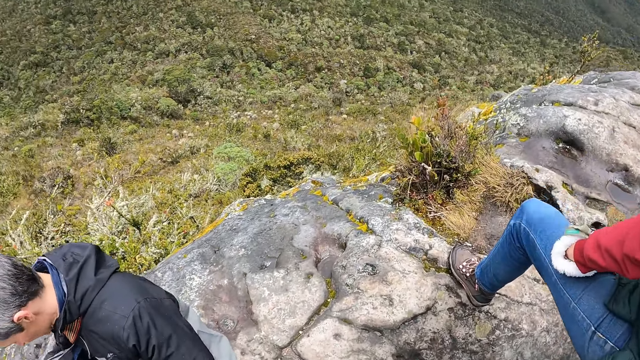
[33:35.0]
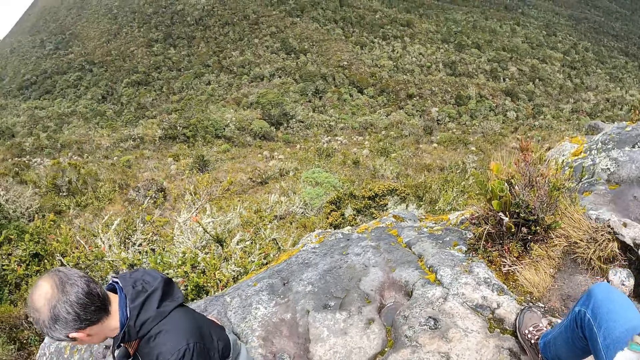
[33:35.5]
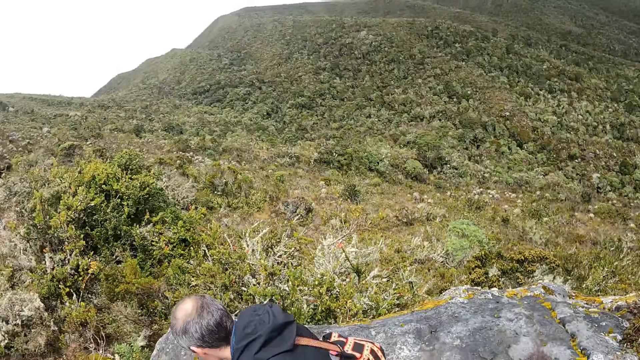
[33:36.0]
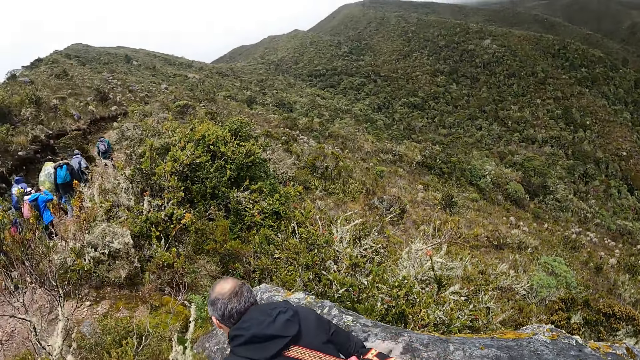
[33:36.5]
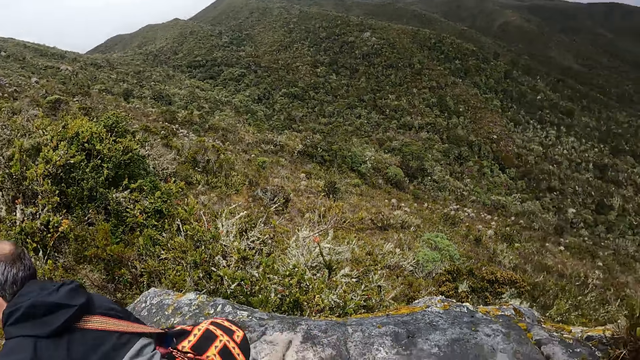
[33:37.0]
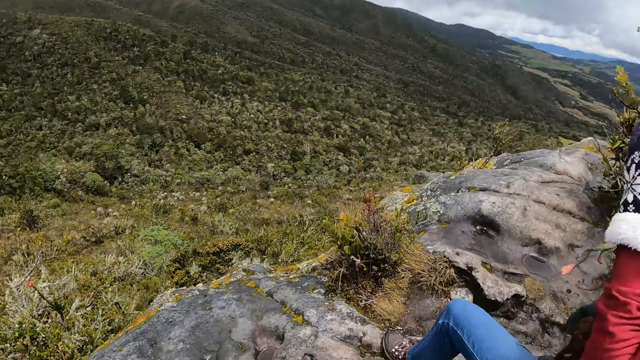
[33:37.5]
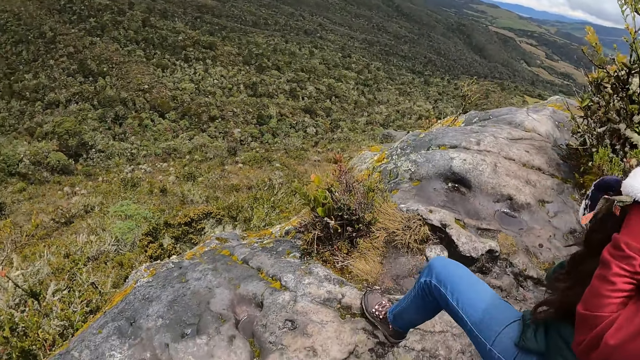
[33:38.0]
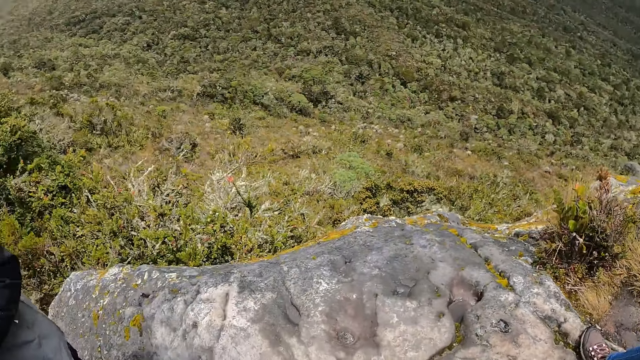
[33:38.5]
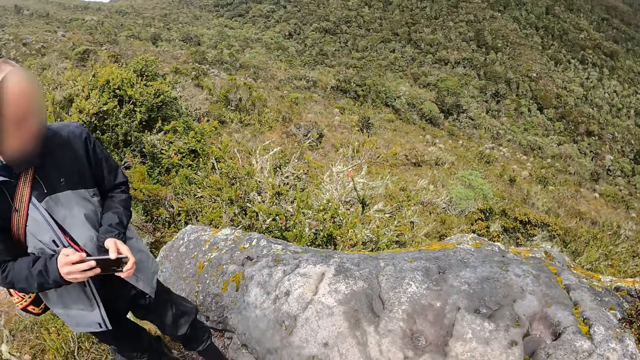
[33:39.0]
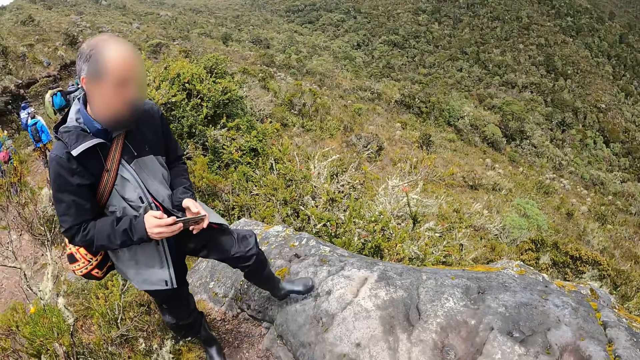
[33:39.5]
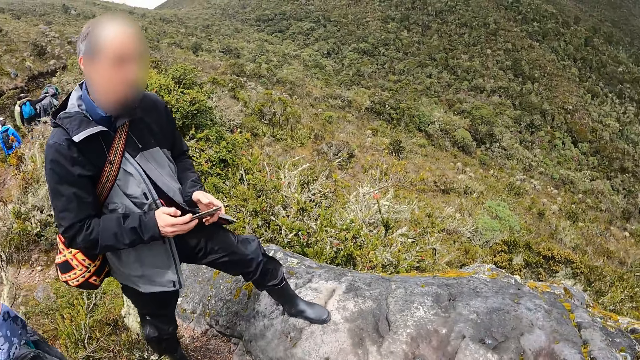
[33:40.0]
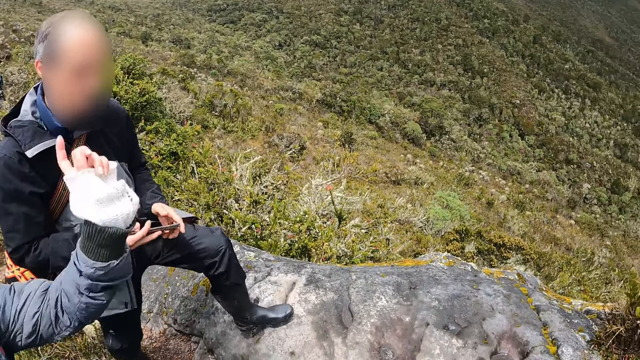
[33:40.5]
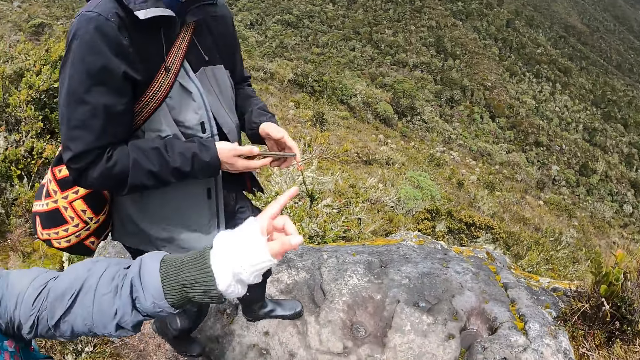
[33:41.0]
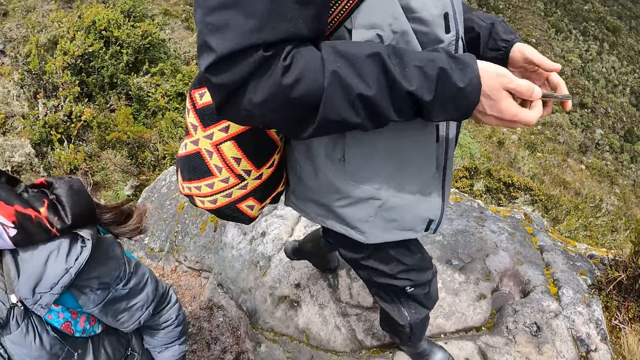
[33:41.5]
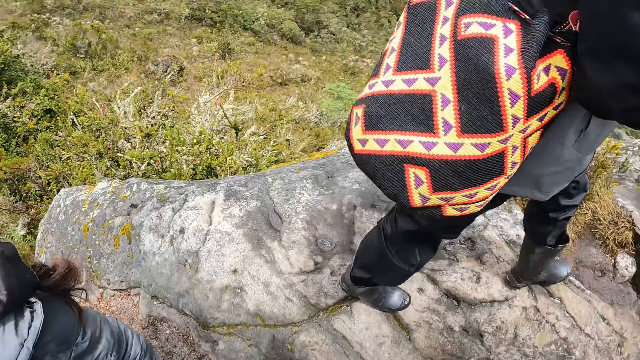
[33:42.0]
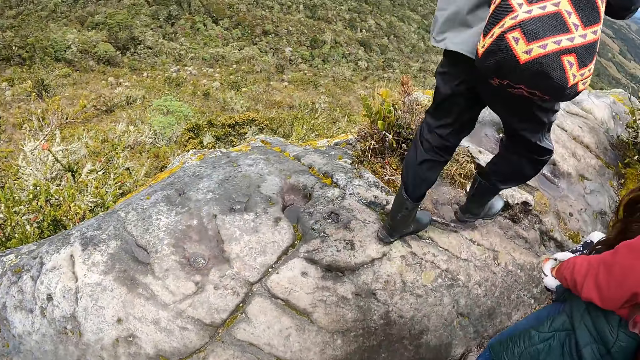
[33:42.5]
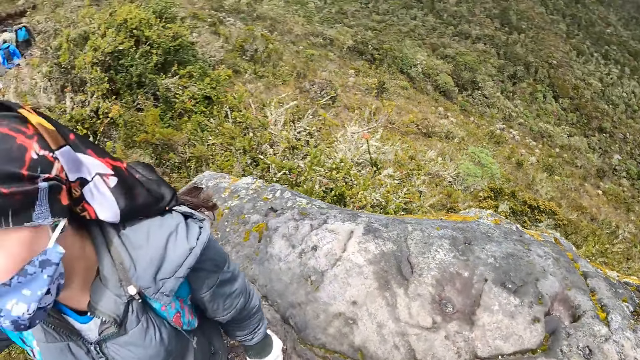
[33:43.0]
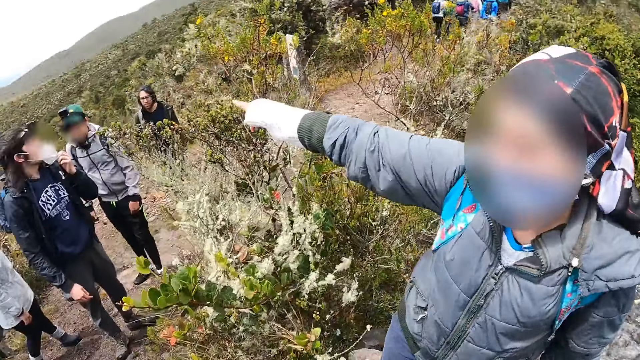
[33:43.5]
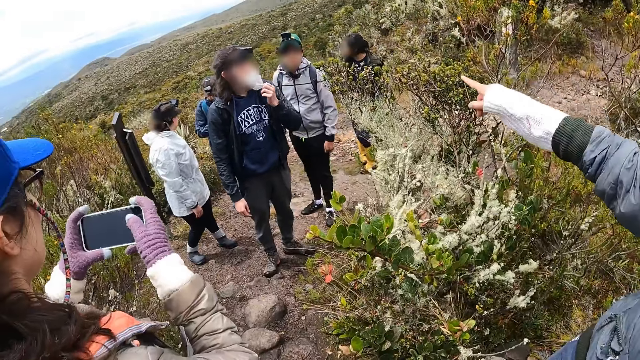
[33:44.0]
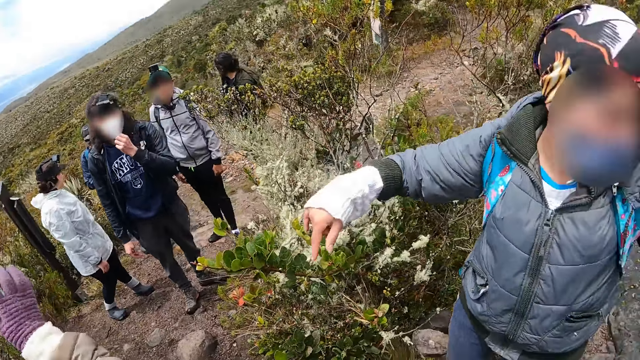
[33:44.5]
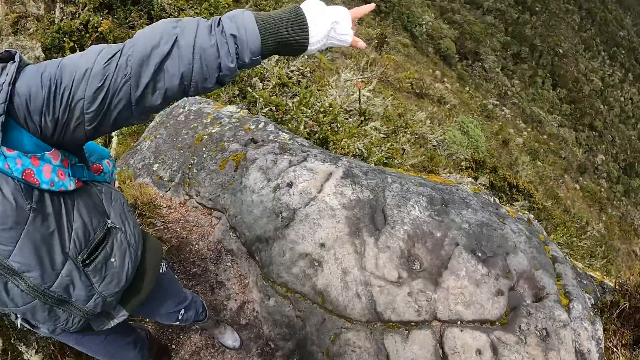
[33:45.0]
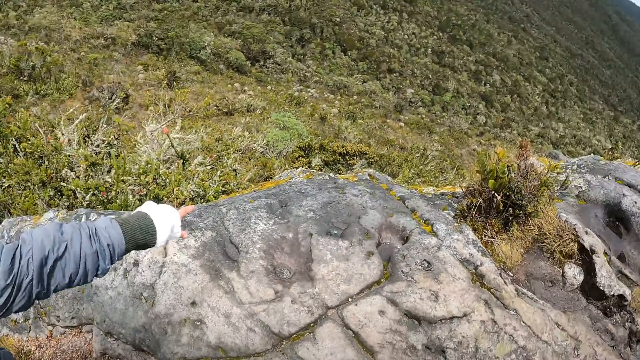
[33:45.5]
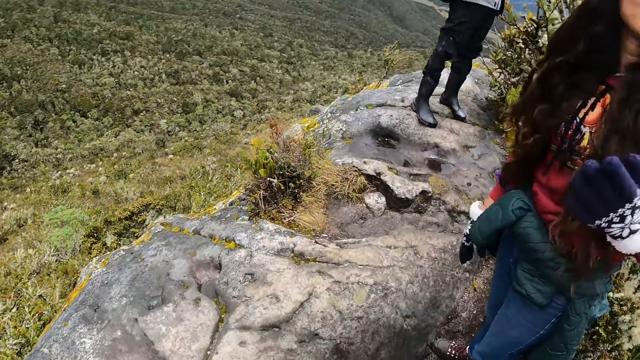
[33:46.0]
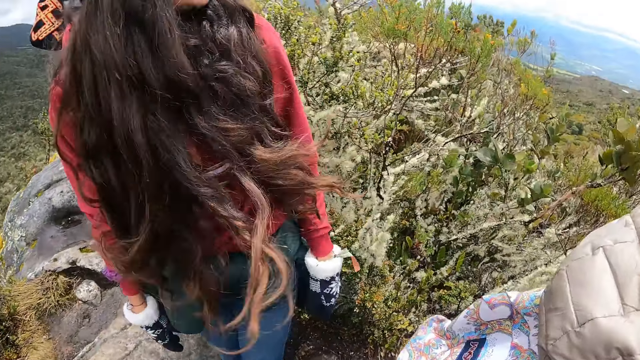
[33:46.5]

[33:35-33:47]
The camera wearer looks around the surroundings. The man gets up from the hill. The man holds a phone in his hands. A woman points her hands at the group of people. Another woman holds a phone in her hands.

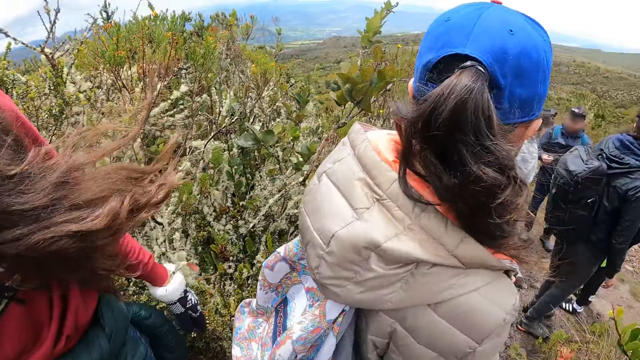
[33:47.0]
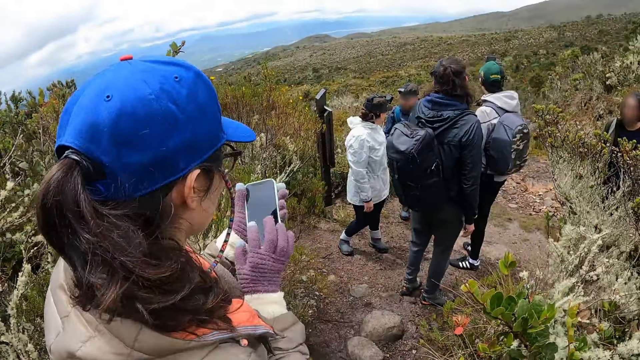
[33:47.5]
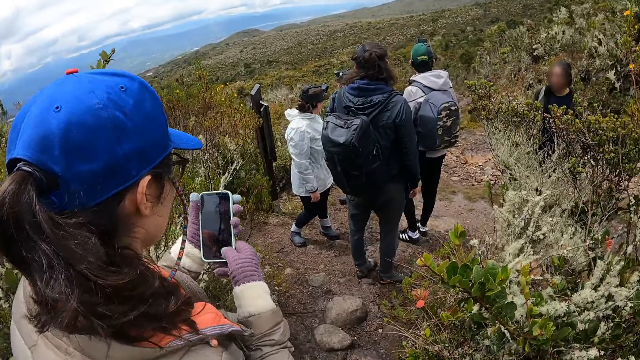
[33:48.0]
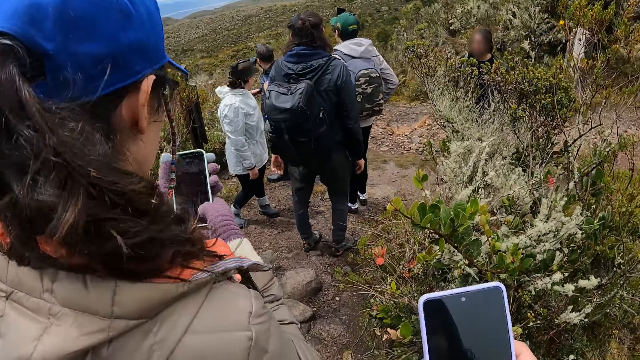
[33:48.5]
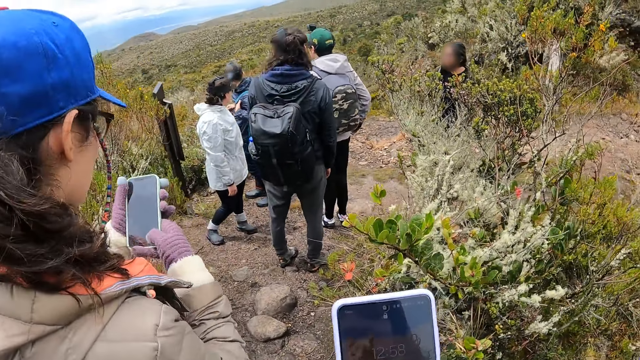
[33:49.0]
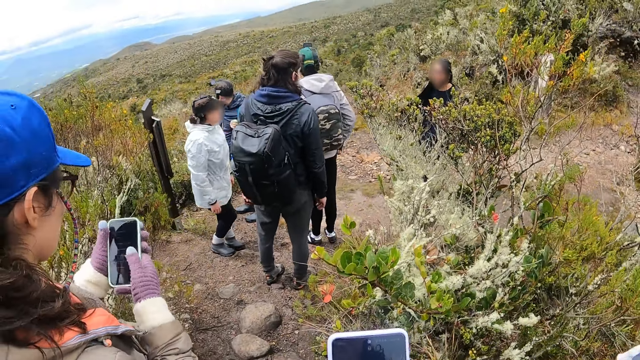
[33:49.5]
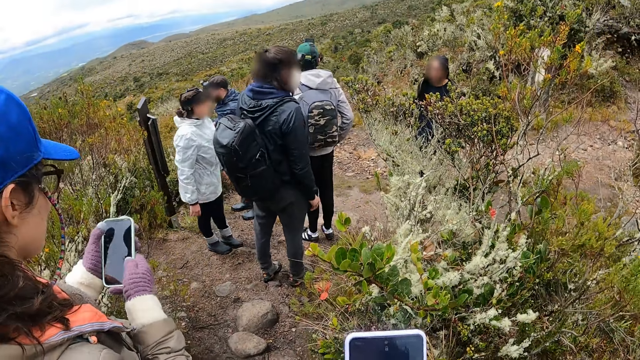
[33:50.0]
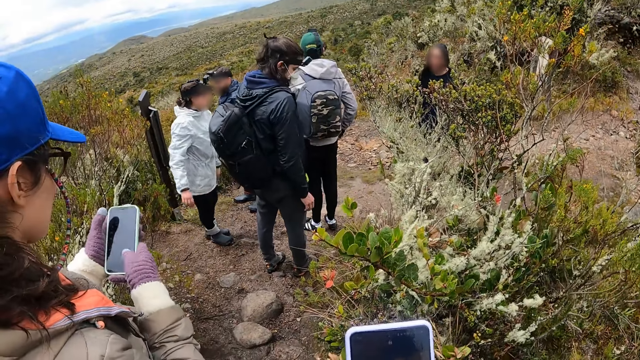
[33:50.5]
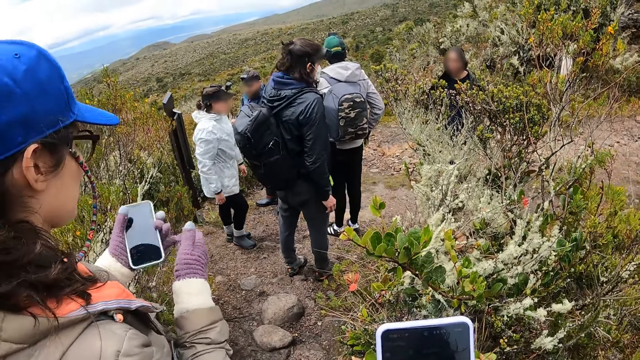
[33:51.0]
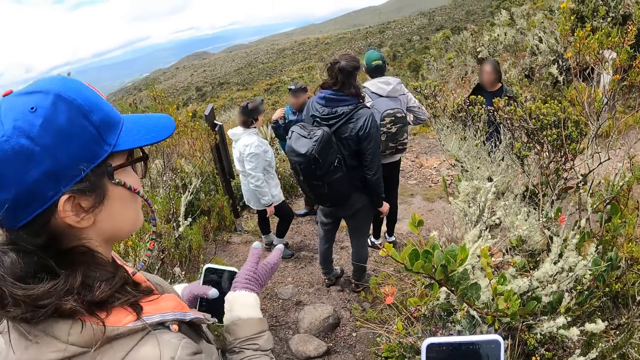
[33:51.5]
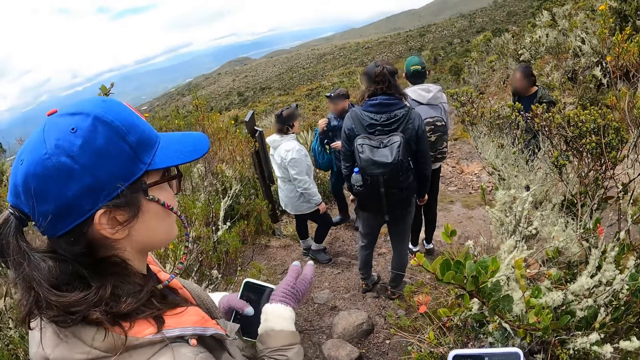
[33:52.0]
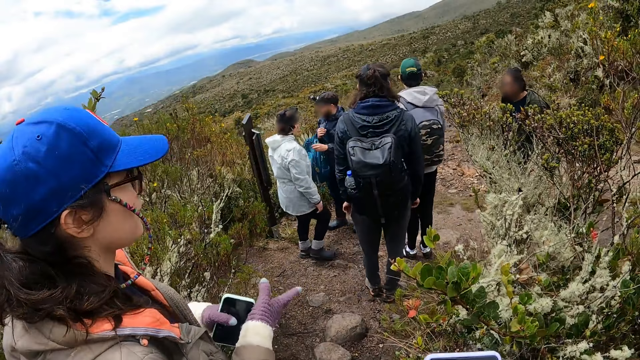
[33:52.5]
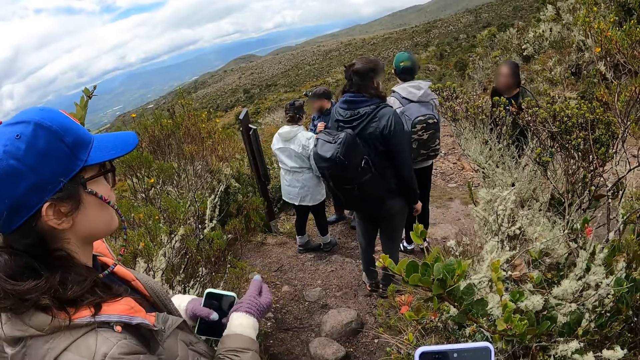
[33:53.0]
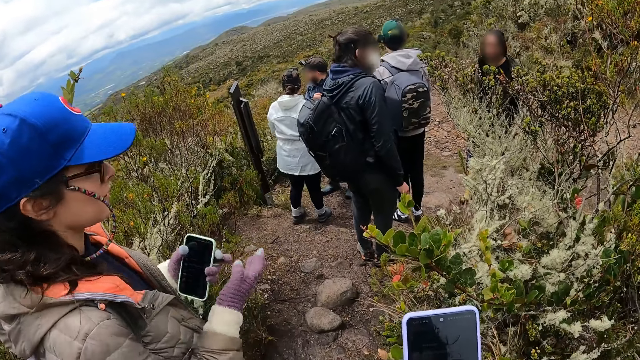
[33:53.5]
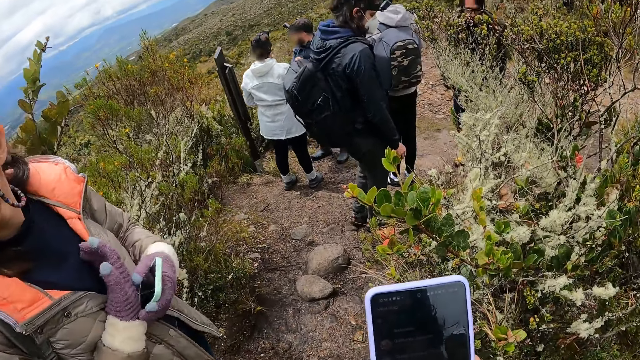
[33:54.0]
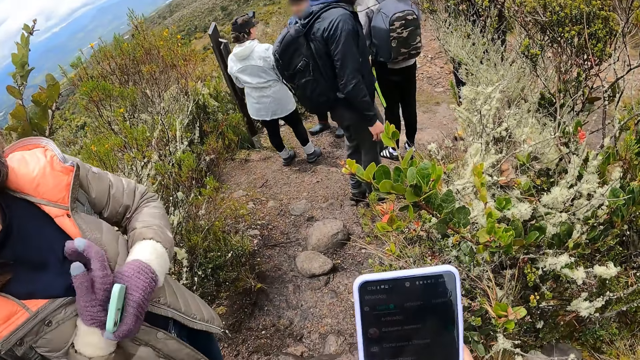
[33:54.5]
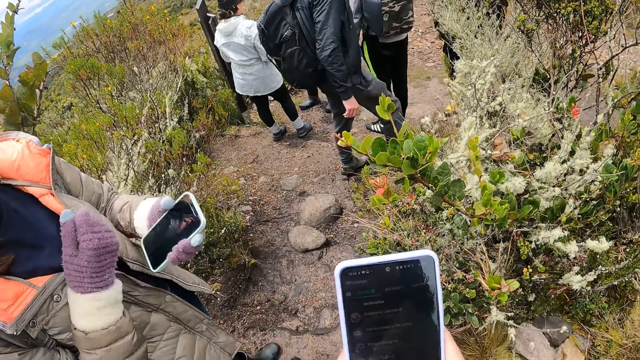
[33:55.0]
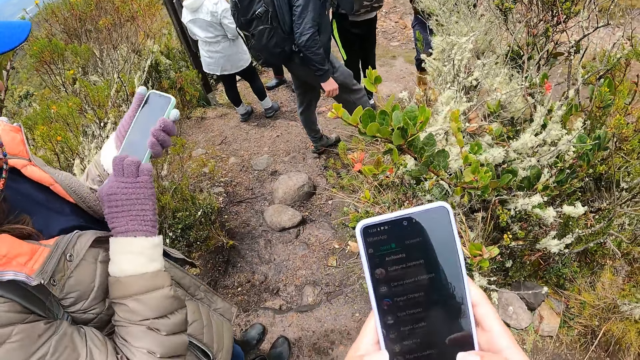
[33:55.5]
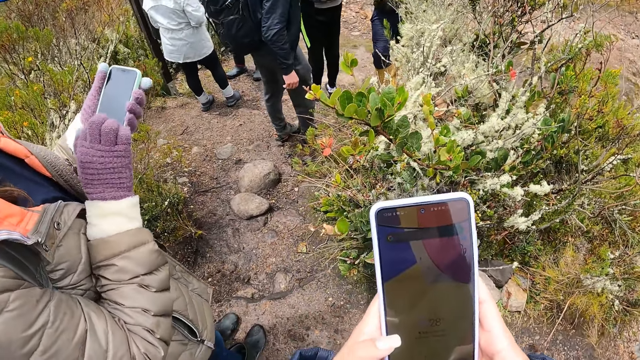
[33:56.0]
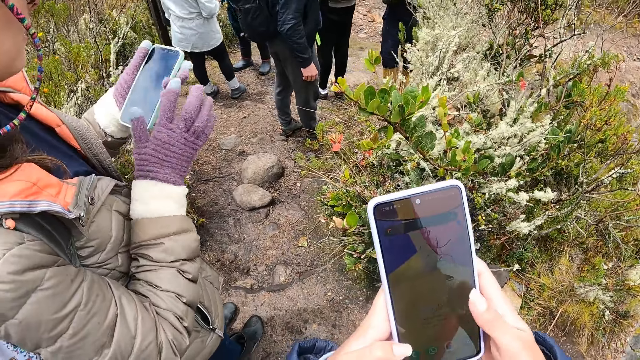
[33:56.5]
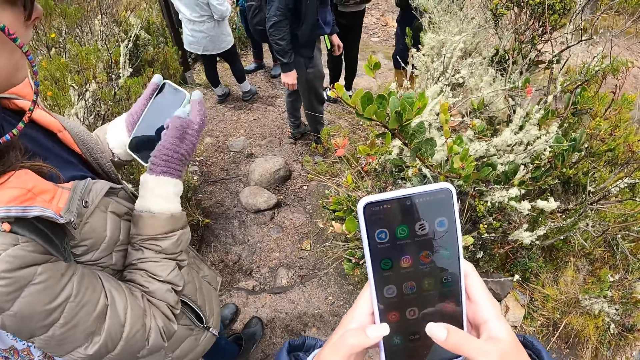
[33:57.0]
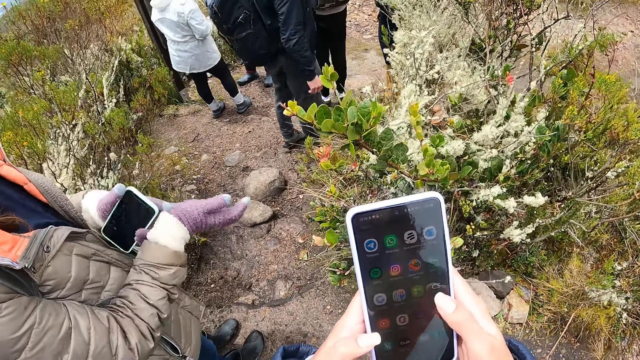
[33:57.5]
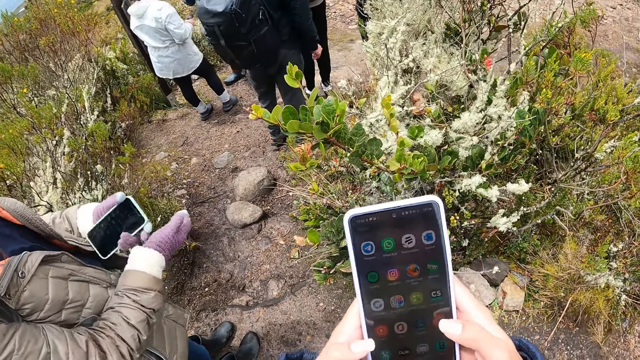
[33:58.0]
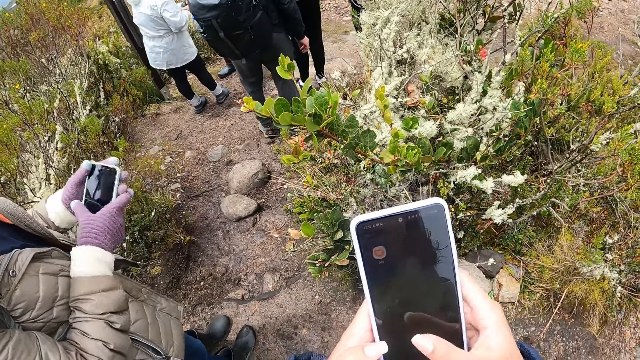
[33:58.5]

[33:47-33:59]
The woman presses the phone in her hands. The camera wearer presses the phone in her hands.
